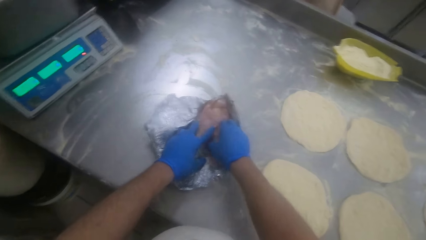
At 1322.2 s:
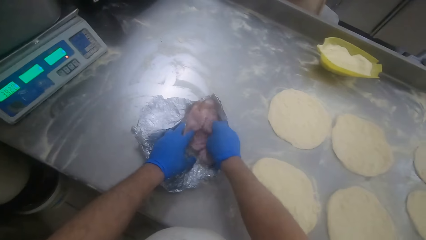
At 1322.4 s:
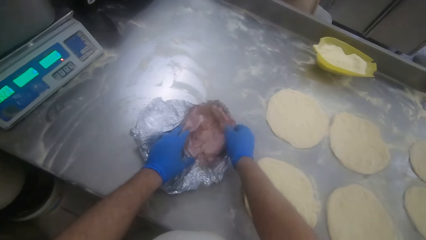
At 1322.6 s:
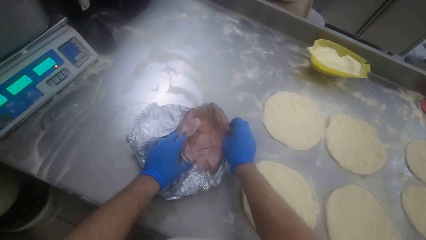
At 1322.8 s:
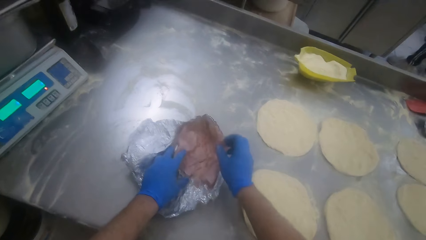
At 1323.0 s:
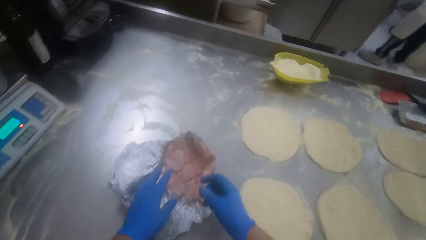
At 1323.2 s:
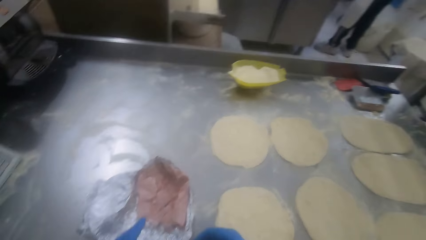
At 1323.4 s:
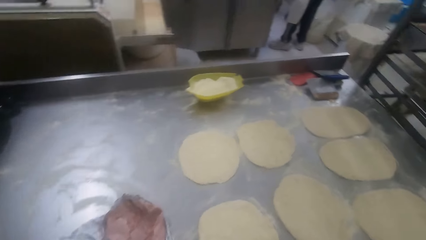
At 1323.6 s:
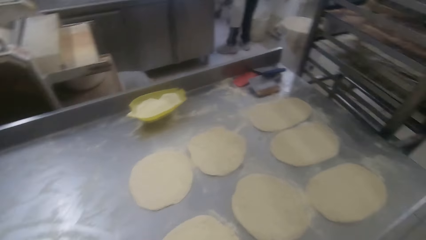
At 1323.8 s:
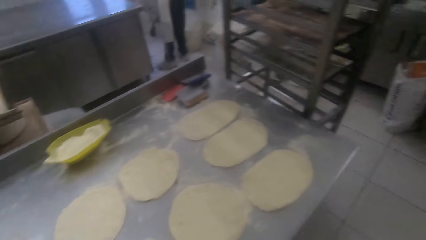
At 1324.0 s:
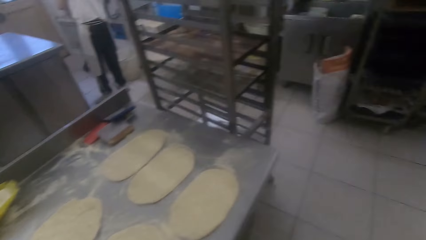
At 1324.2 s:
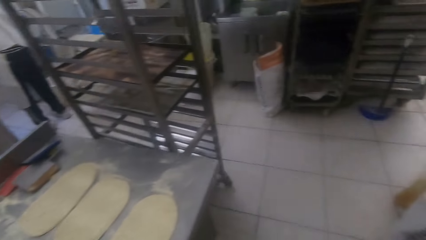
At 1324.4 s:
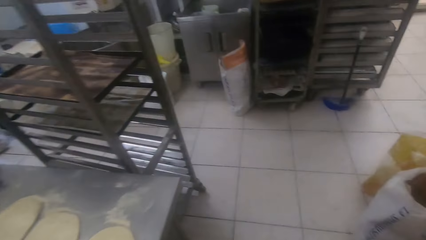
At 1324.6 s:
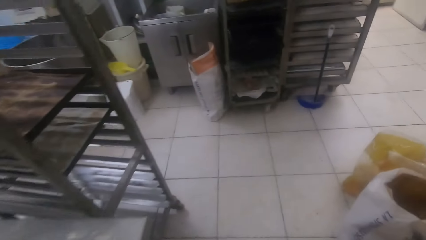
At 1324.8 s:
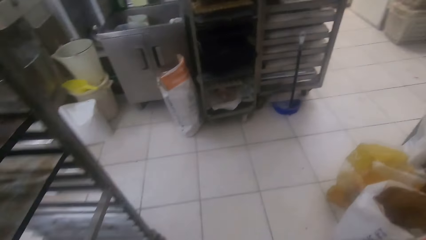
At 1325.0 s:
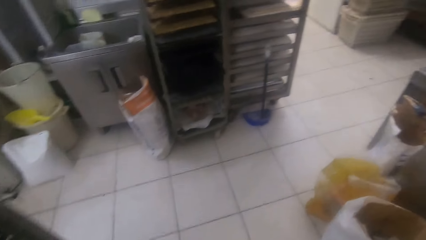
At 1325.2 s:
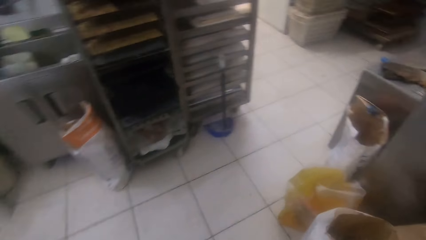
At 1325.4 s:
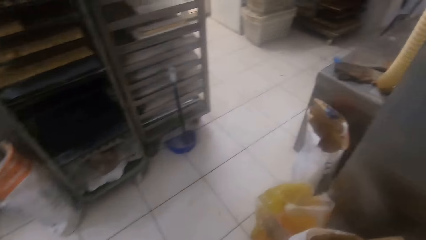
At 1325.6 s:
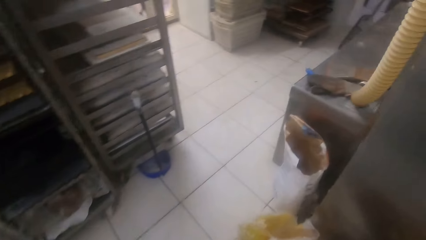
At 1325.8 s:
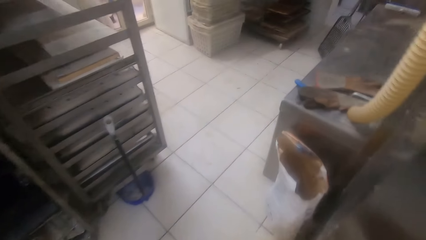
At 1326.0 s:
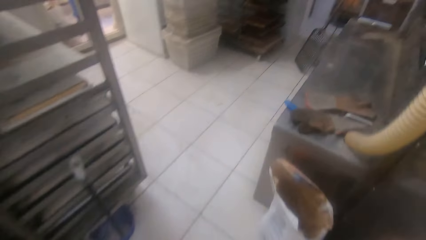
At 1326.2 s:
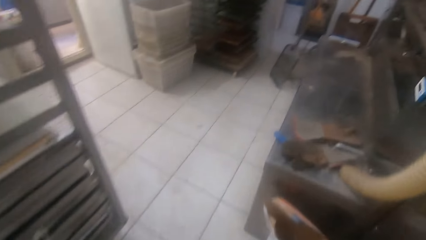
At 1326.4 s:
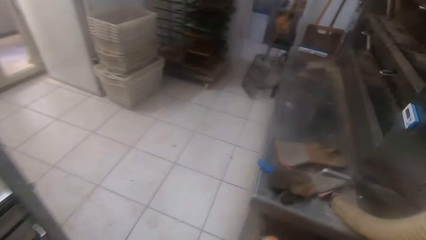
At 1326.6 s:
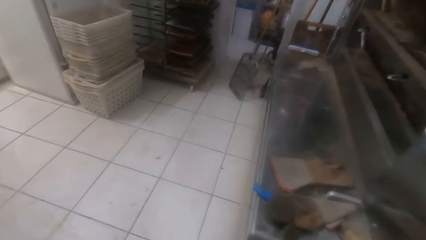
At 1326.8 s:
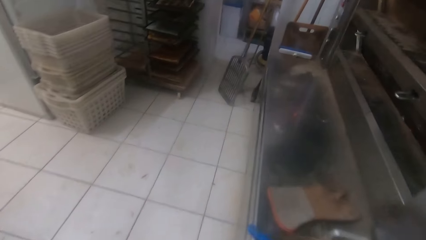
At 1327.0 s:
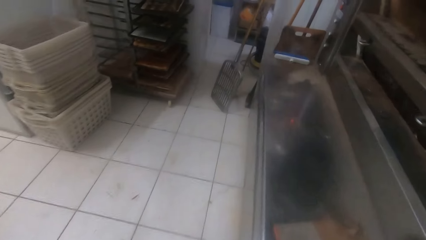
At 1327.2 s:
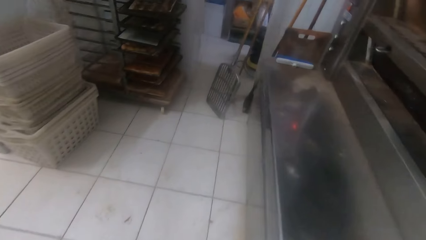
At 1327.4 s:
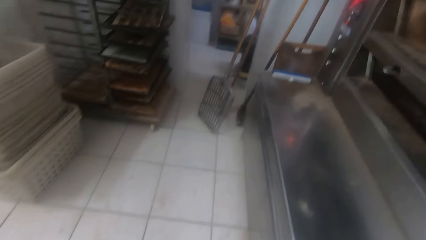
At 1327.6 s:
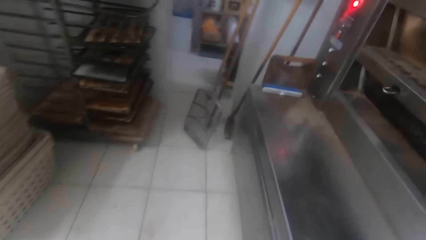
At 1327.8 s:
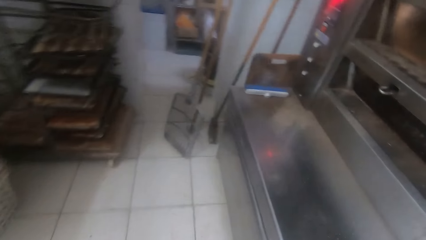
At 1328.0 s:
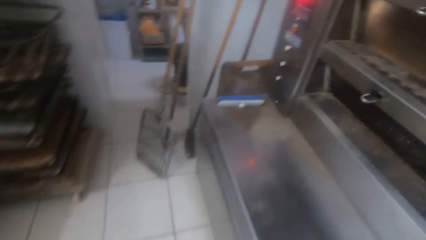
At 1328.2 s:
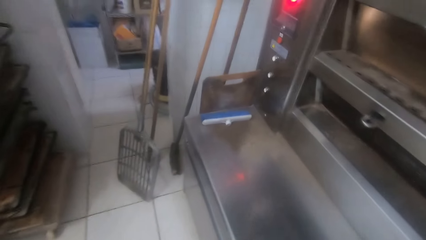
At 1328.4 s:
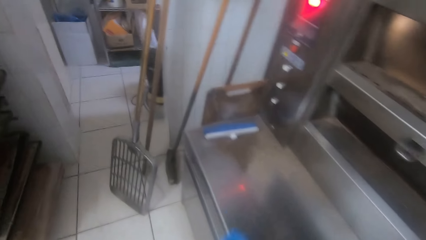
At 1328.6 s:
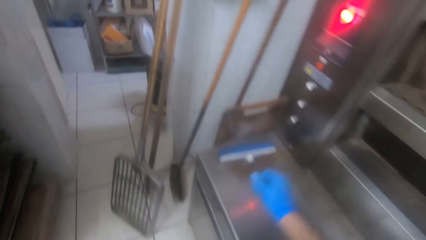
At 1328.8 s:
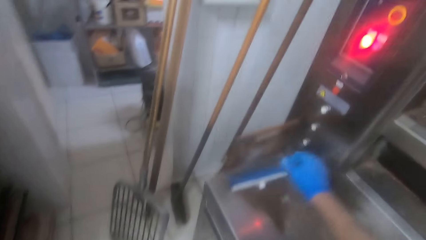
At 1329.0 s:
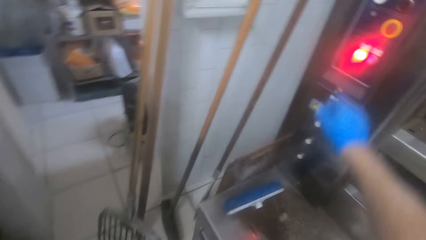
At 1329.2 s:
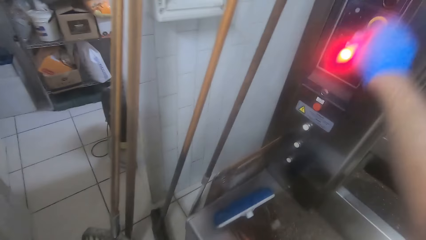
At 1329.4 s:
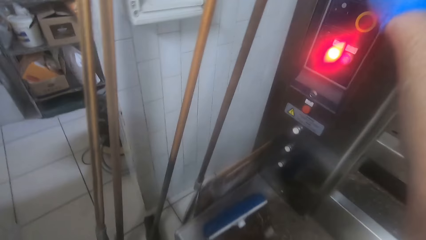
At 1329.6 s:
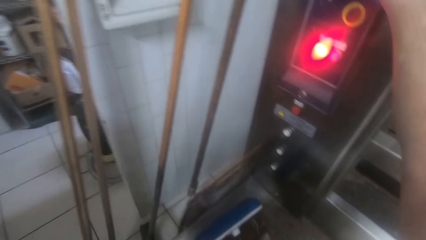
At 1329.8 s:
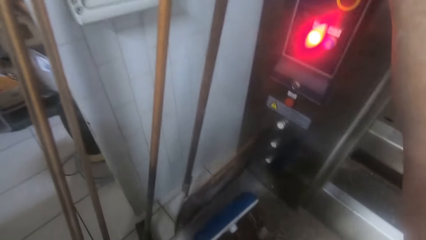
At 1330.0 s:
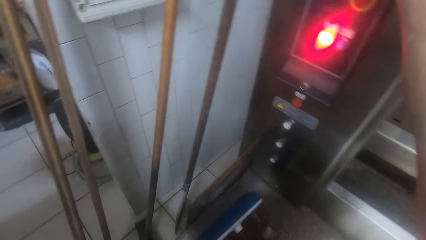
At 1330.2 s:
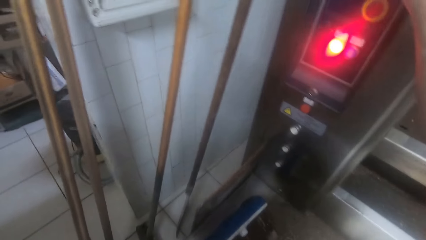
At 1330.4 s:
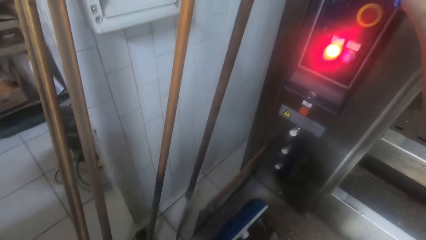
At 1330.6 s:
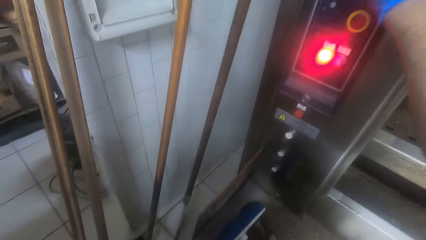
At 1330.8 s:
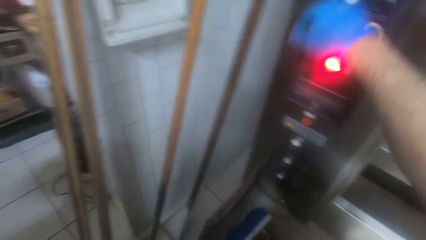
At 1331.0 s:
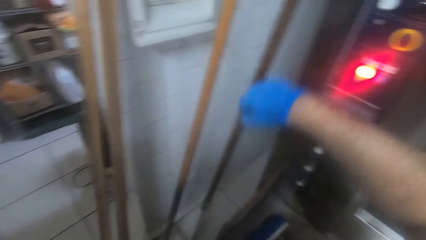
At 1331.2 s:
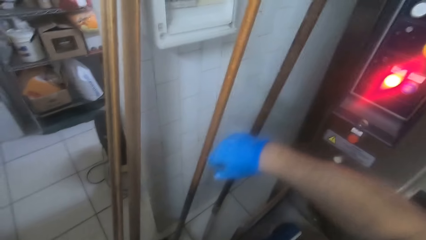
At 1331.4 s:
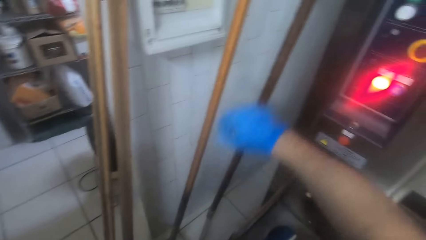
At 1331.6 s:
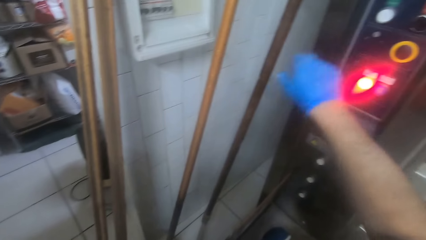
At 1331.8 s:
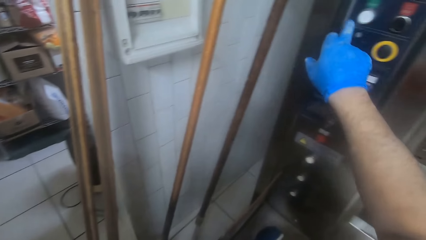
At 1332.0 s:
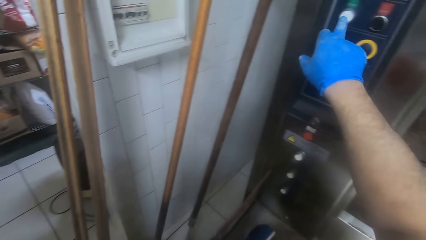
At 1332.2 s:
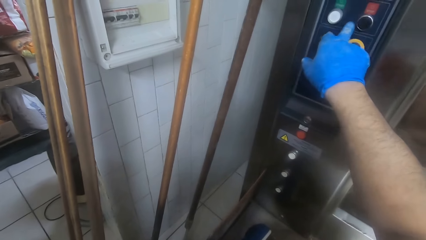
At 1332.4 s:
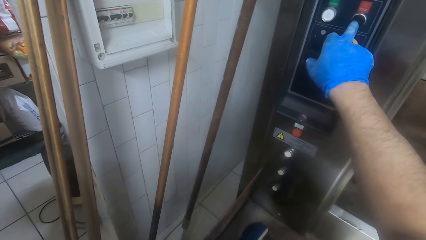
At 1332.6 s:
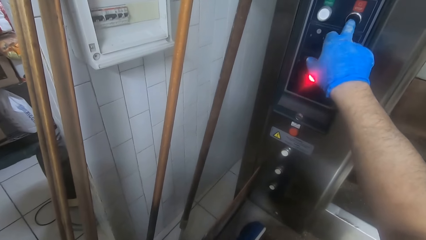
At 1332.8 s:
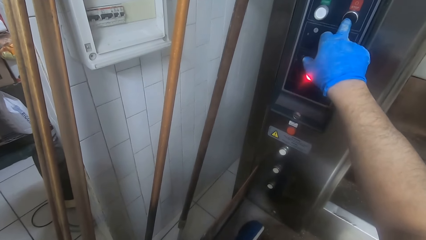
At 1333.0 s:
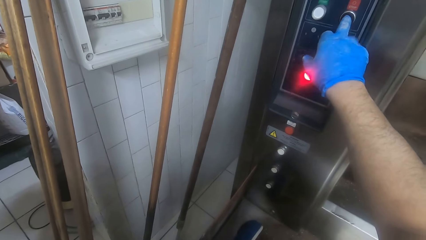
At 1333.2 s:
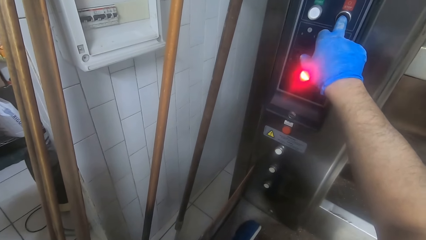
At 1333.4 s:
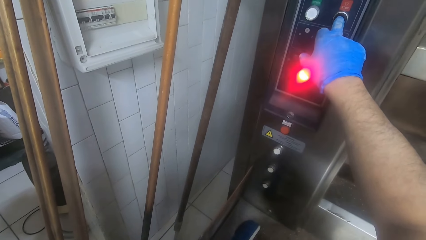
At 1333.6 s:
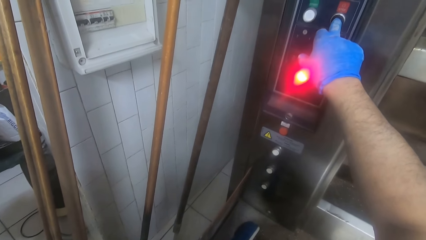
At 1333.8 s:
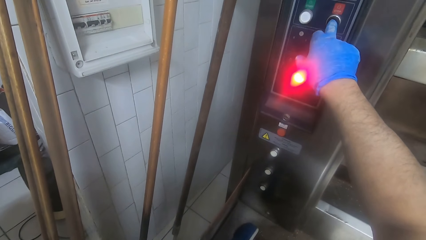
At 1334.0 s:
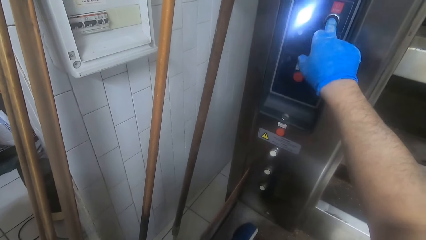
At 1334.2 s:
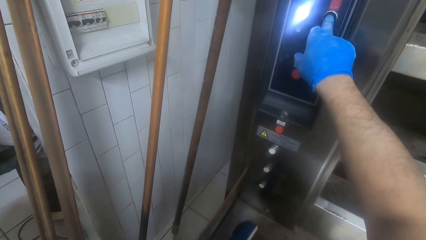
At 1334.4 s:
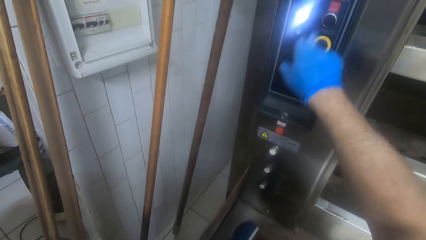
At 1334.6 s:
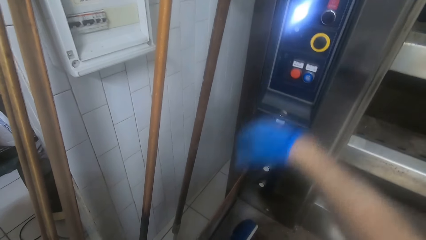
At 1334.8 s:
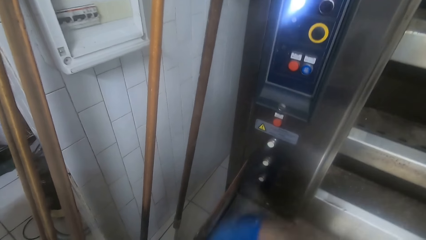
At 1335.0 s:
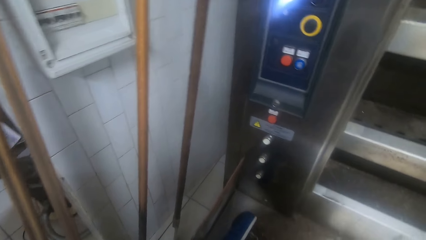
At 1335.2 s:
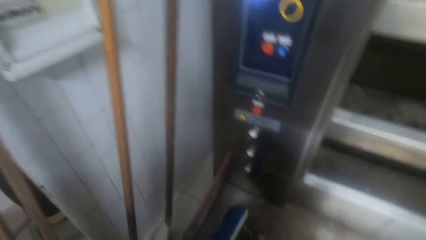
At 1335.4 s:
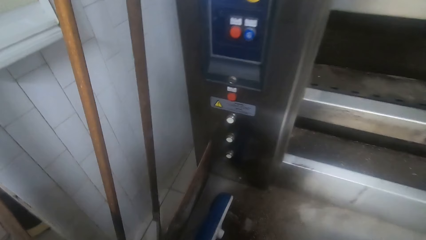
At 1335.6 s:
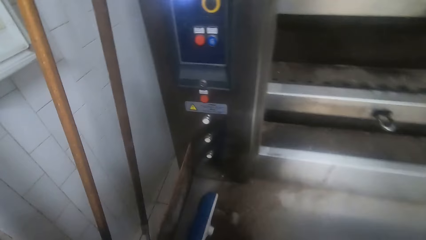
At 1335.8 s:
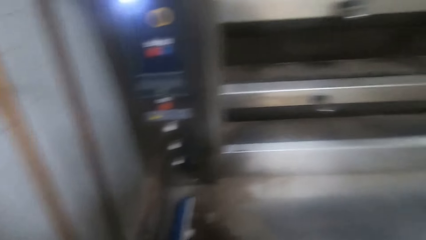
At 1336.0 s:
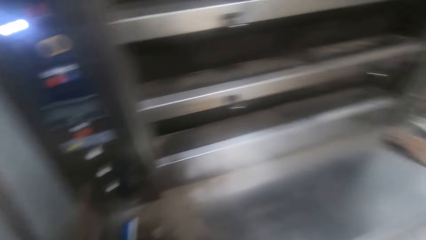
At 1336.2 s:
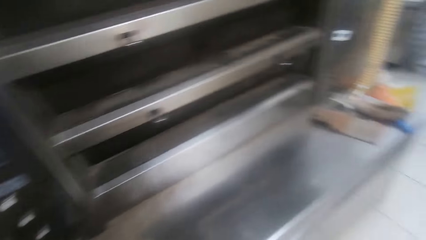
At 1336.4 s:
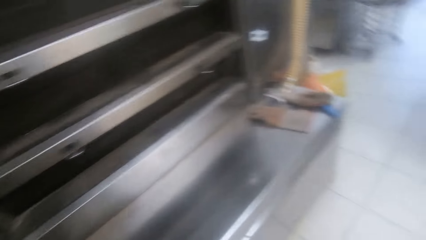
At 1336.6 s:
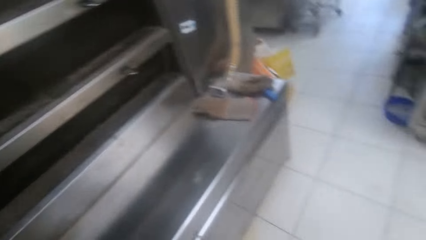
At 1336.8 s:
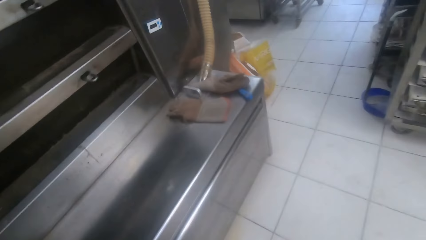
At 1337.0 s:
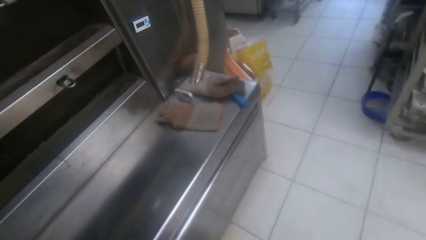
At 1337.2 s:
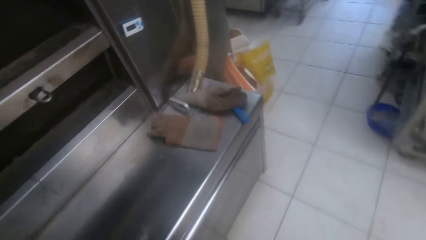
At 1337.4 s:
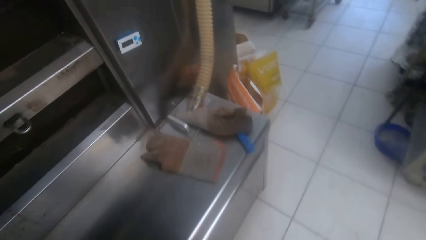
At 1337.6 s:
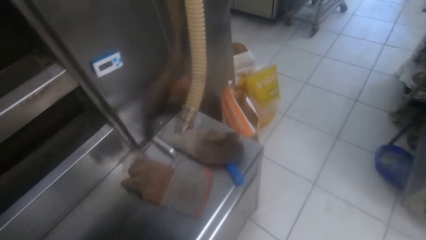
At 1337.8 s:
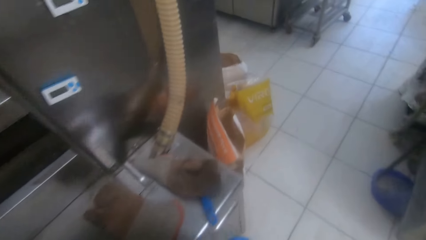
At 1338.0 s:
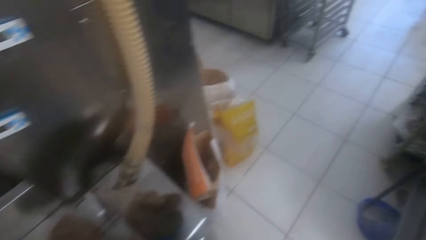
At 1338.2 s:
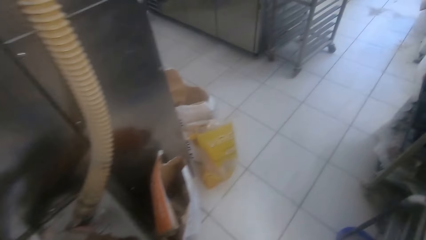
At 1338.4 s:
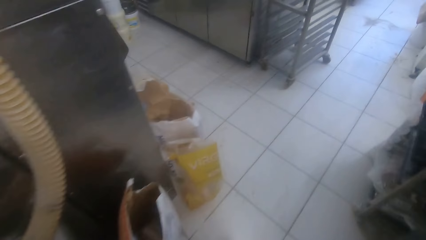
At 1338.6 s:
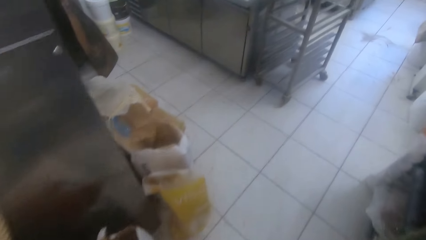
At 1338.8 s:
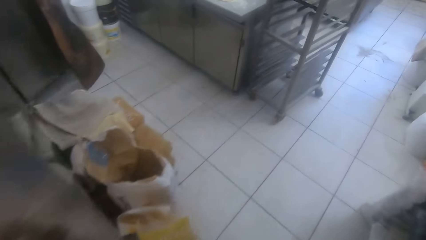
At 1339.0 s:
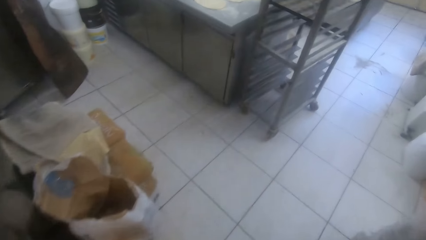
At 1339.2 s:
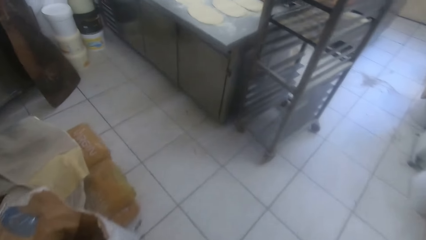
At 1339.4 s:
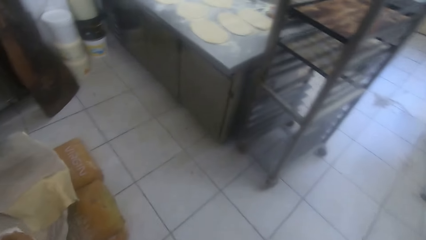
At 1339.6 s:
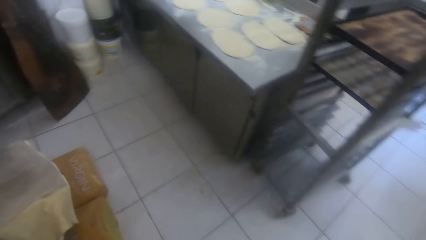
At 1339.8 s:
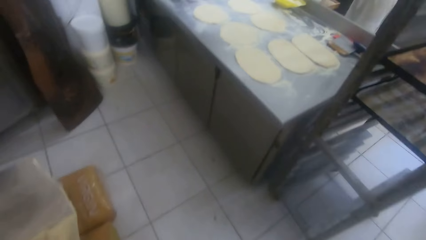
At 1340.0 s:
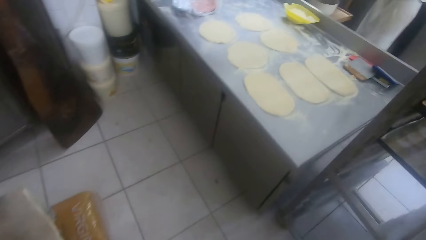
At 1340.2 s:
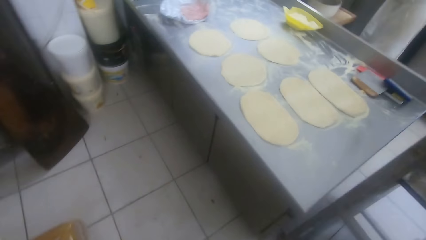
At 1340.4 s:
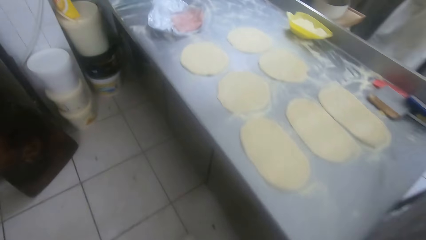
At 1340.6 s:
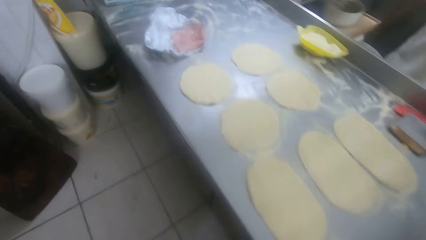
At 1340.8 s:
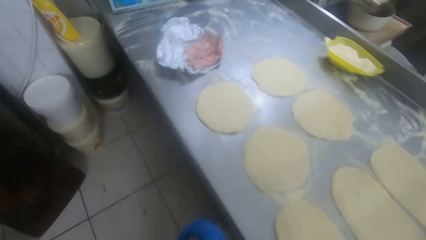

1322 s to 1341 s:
The camera wearer walks to the oven. He presses a button on the oven with his right hand. He presses another button on the oven with his right hand. He walks back to the kneading table.
